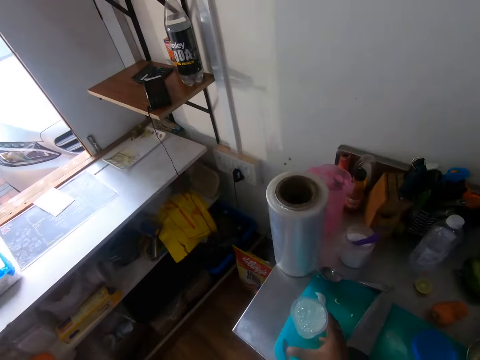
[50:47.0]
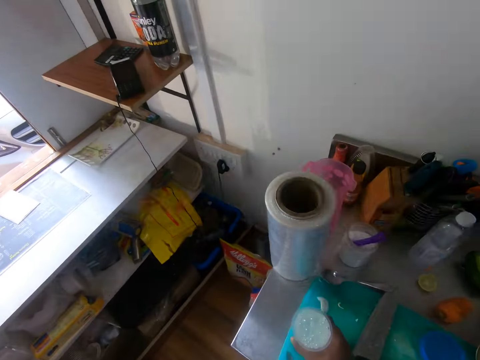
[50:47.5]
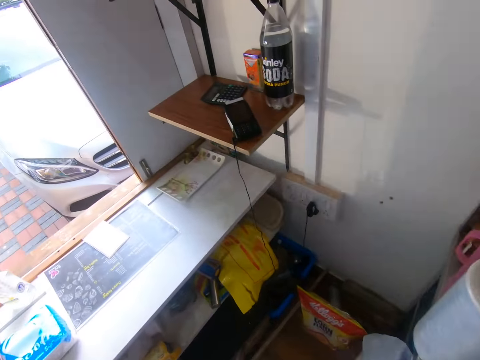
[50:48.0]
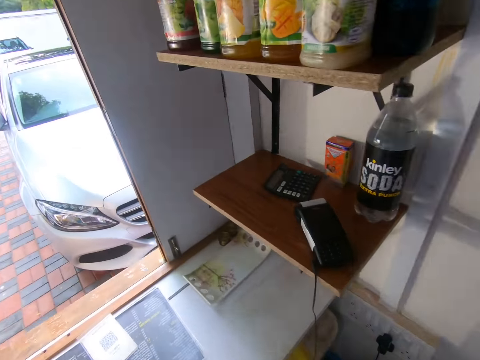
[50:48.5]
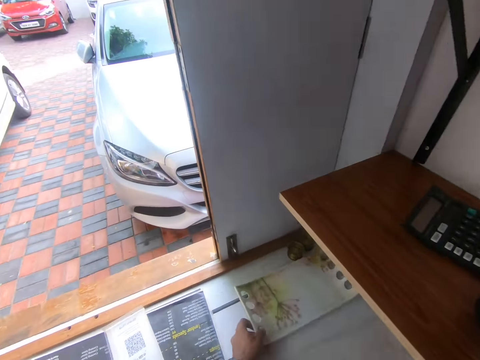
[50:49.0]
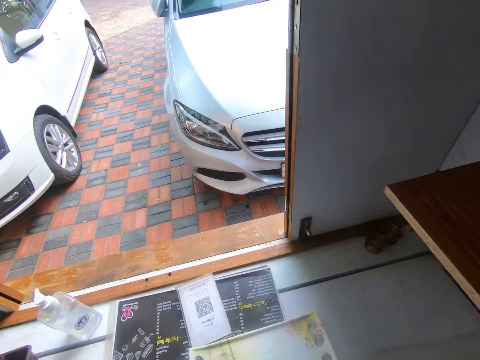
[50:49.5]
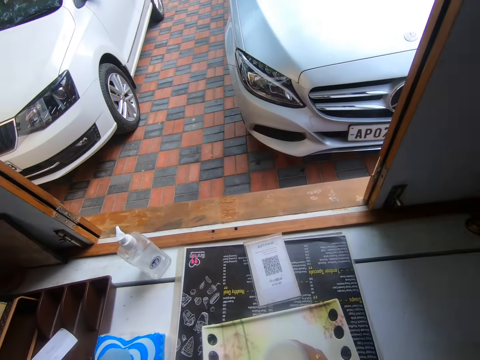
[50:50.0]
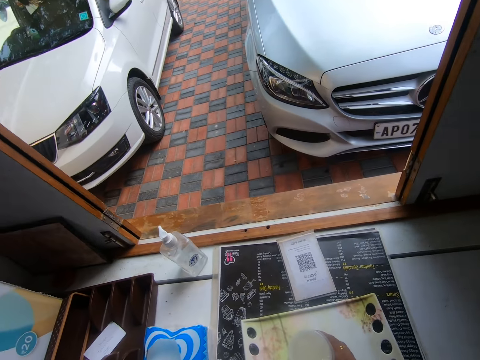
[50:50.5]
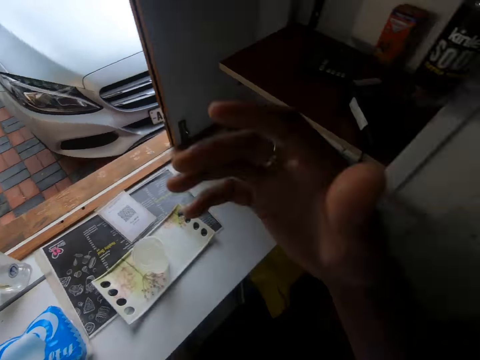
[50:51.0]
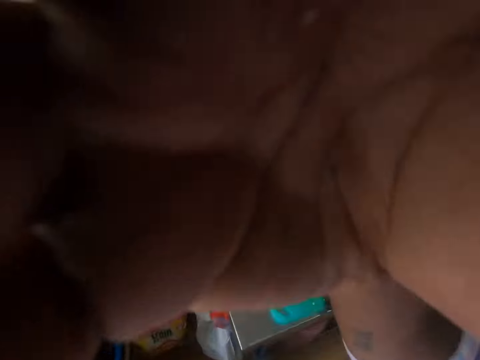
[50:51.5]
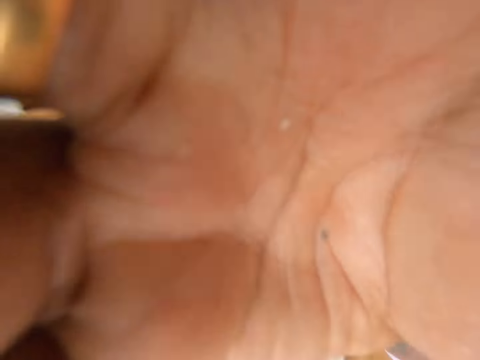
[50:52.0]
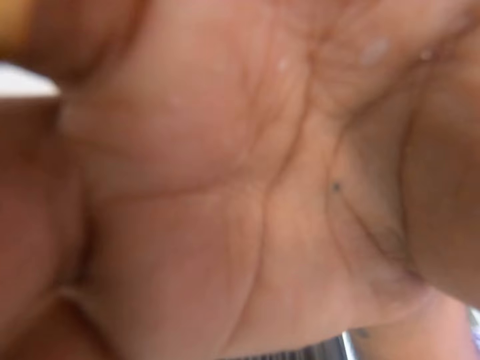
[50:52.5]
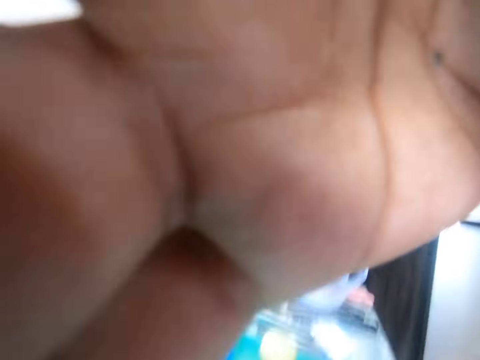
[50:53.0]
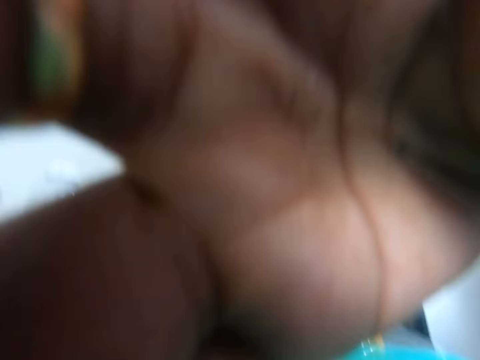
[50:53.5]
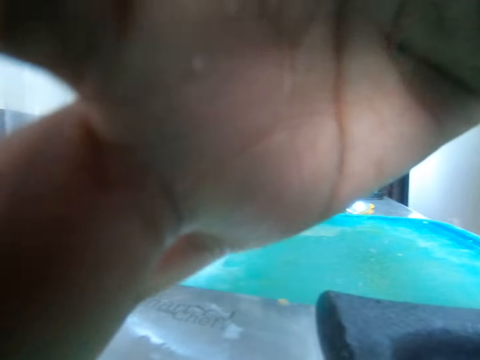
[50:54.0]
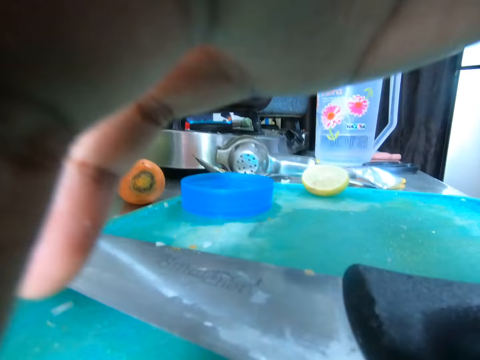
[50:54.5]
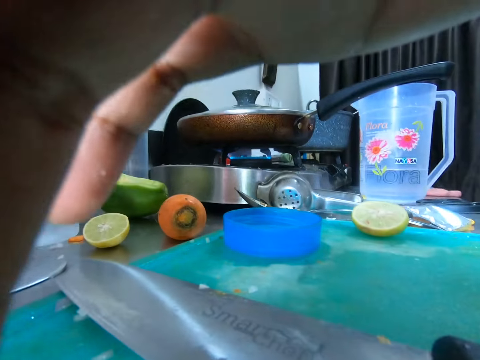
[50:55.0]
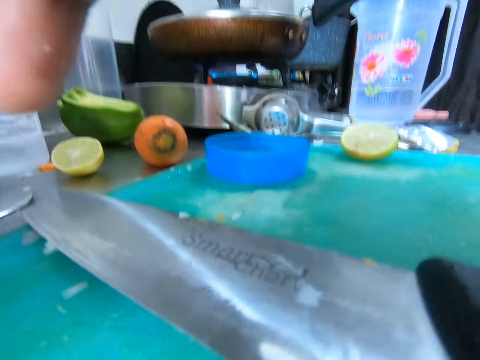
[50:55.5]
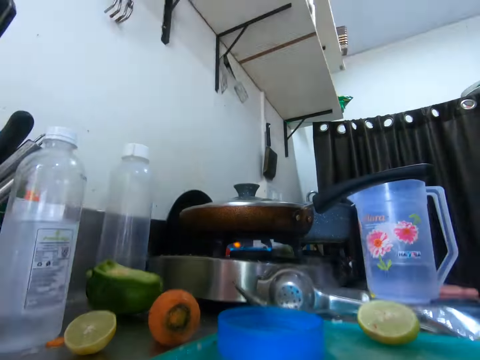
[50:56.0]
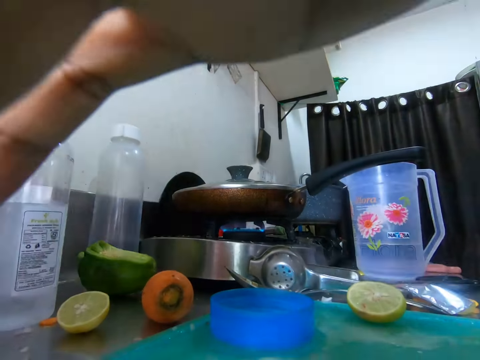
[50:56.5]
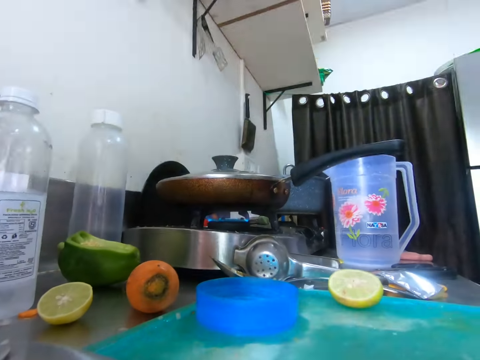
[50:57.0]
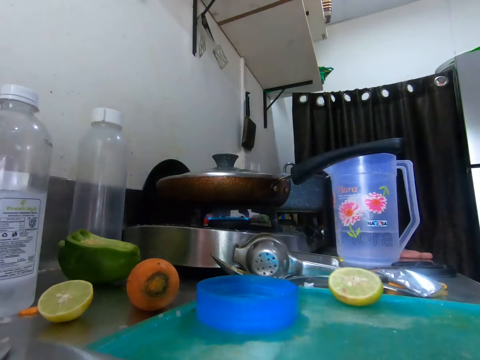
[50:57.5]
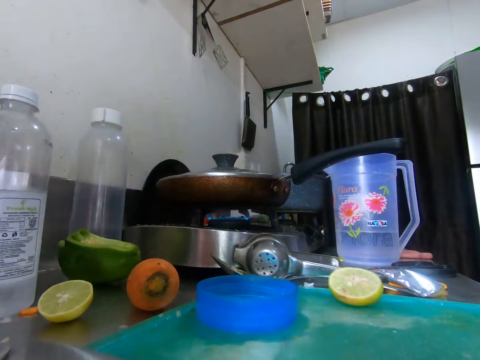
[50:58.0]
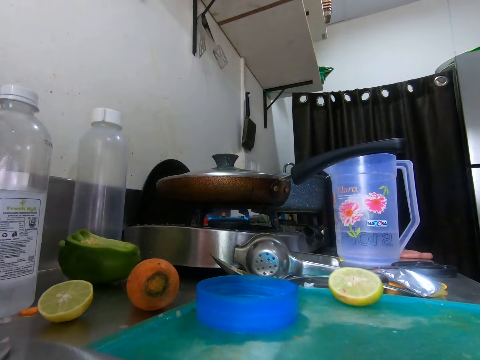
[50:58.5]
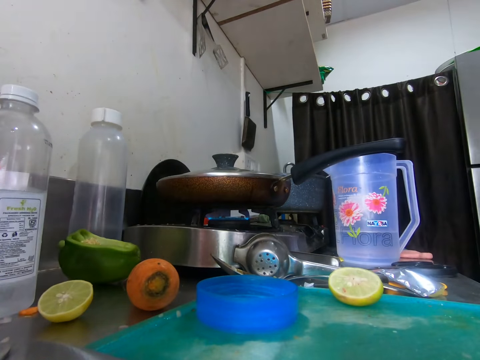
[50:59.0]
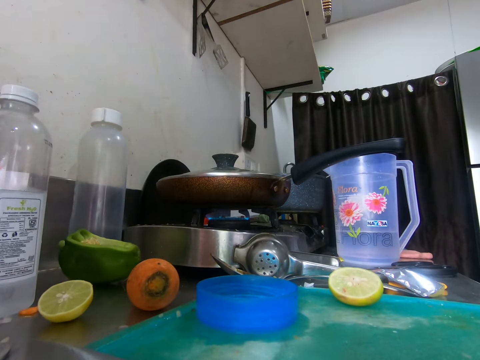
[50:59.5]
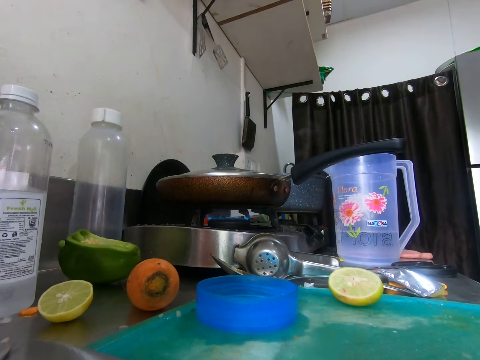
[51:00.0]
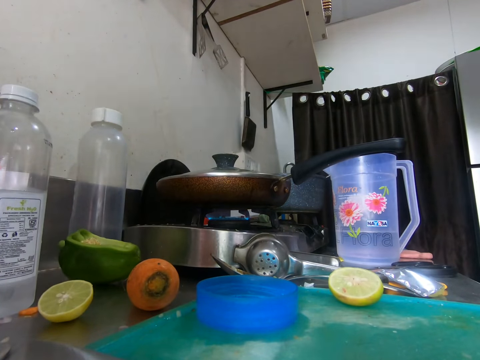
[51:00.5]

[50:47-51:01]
The camera wearer picks up the cup from the board with his right hand. He moves a tray on the table with his left hand. He places the cup on the tray with his right hand. He takes a camera off his head with his right hand. He holds the camera. He puts down the camera.

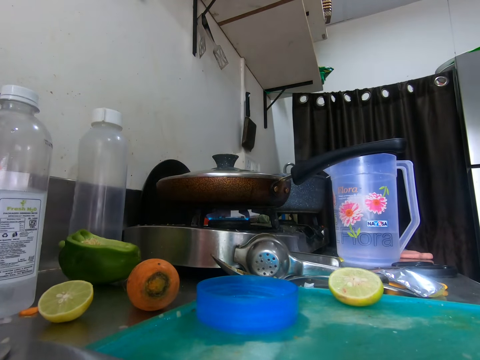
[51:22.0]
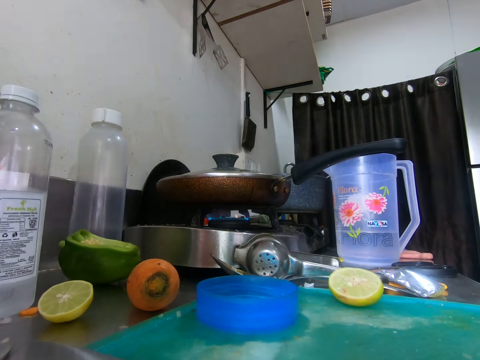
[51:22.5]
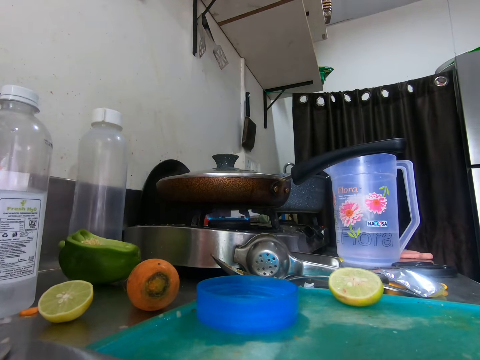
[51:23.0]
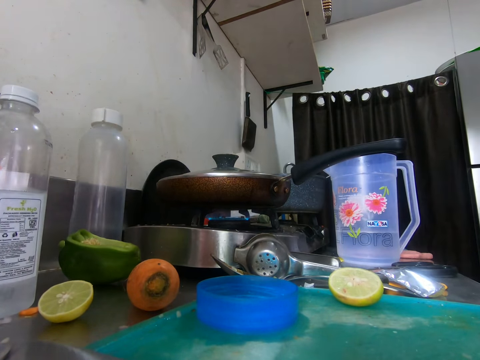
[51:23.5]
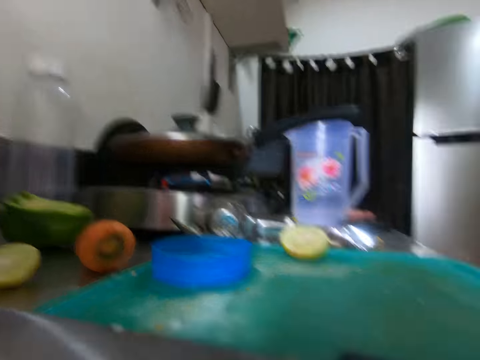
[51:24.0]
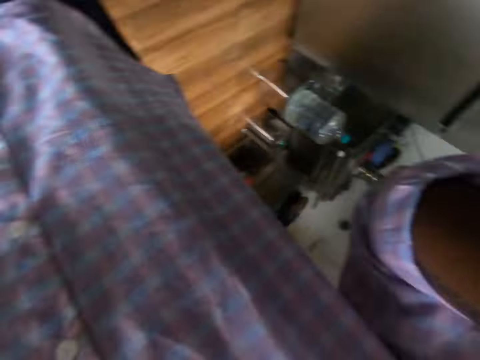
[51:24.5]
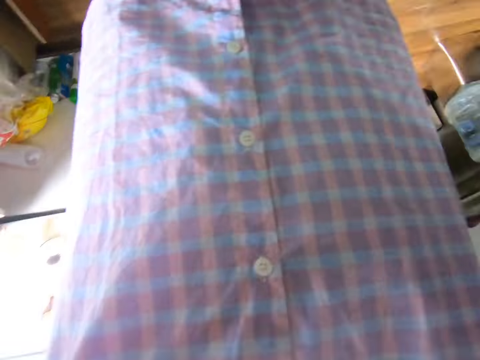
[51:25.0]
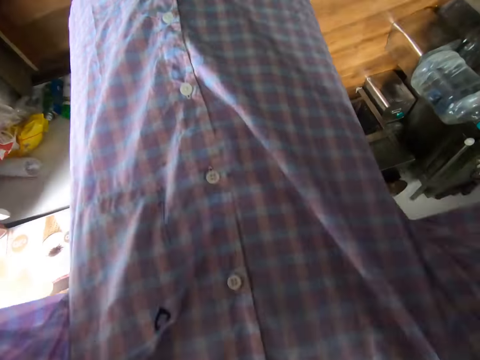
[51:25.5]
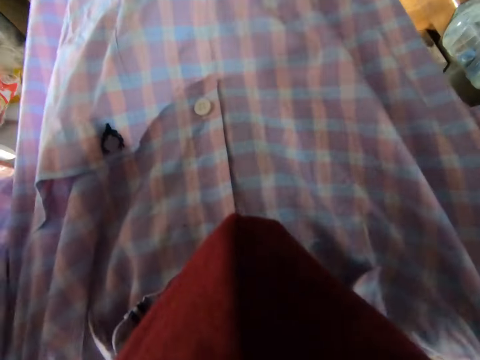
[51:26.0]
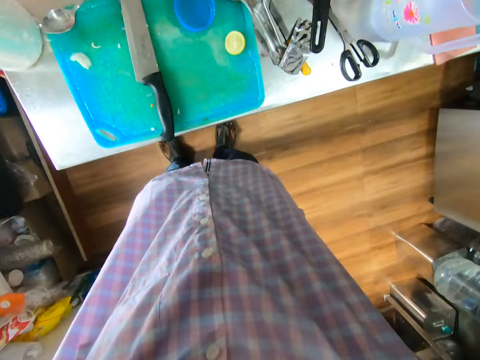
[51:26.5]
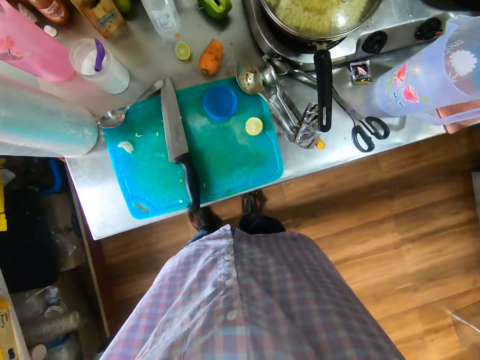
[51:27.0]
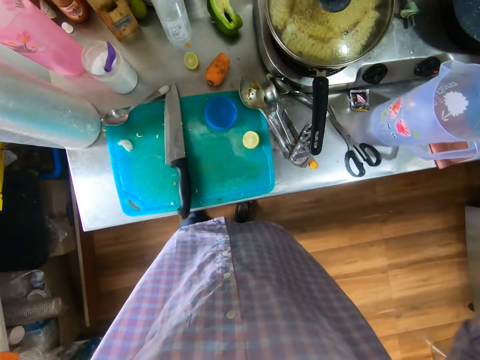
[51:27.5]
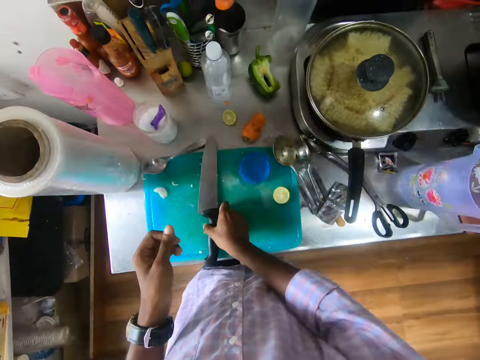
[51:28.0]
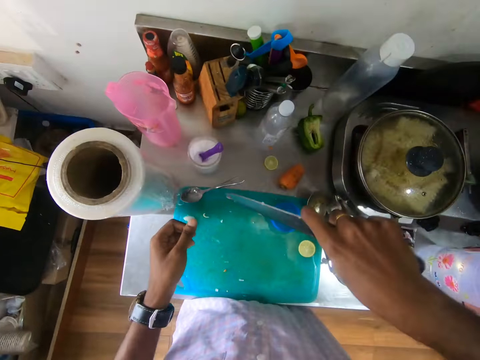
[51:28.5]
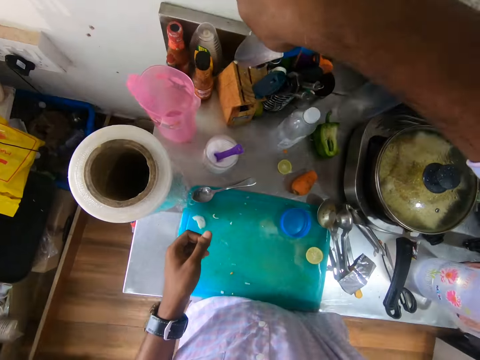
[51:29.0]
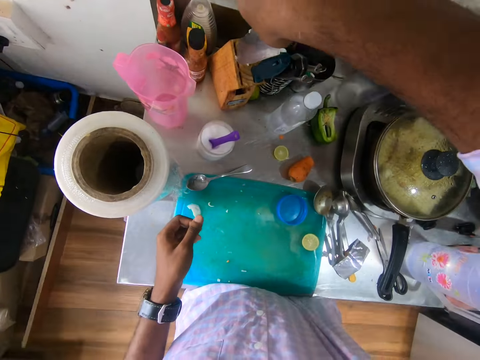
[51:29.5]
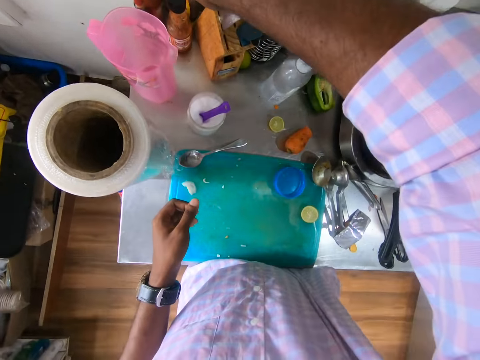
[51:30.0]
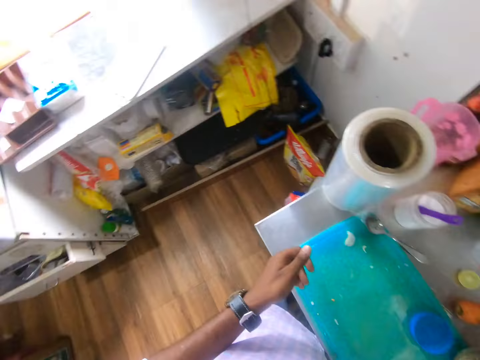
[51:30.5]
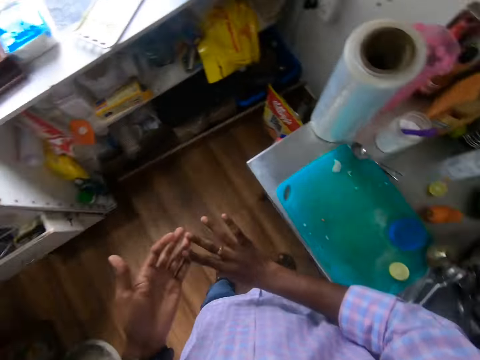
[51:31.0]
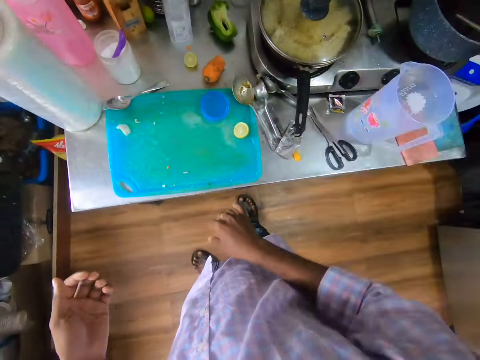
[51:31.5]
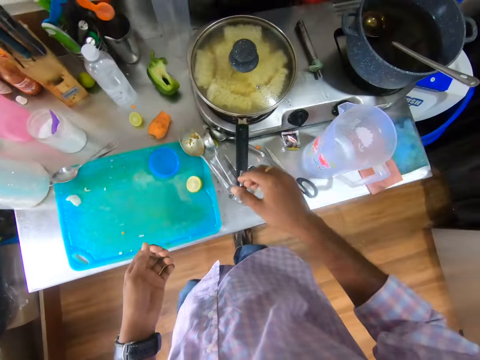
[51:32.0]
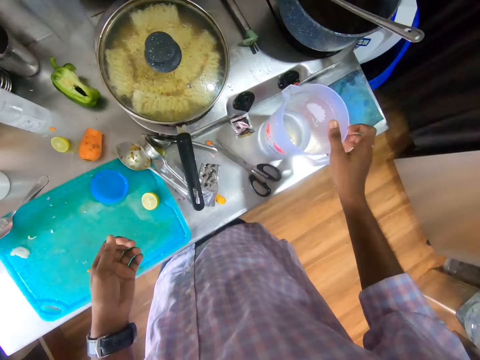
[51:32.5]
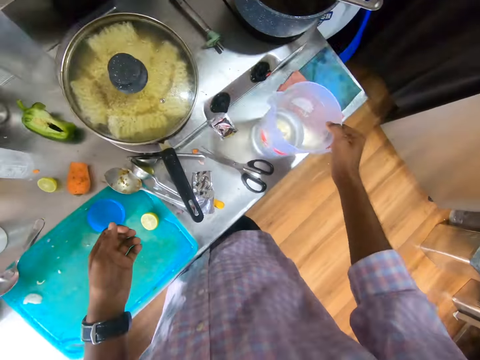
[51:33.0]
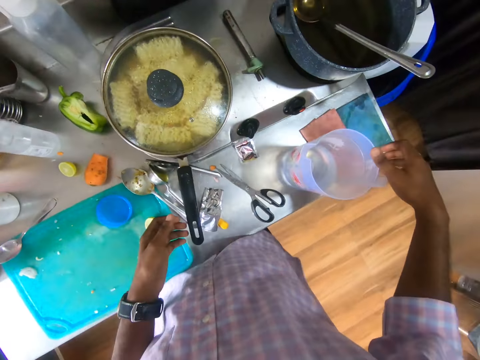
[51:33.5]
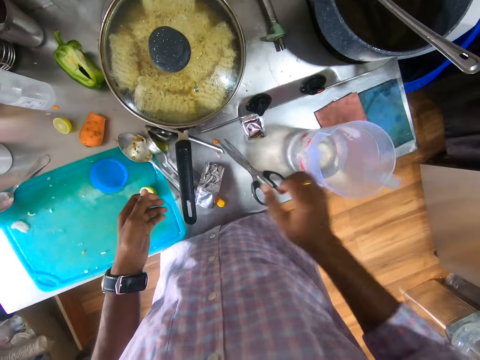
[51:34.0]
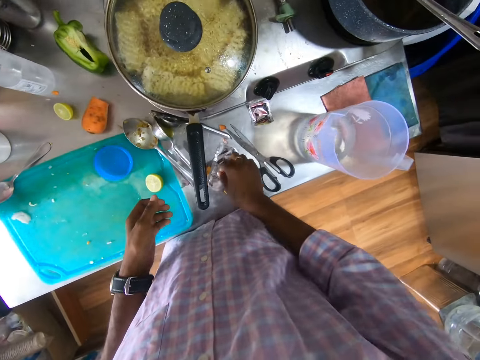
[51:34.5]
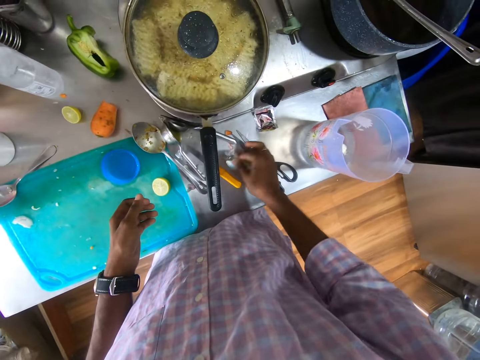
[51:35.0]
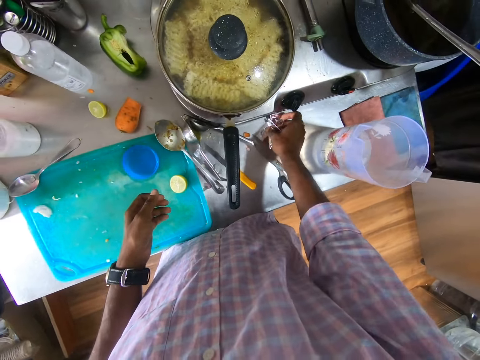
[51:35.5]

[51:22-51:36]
The camera wearer wears the camera on his head with both hands. He picks up a knife from the board with his right hand. He puts the knife in the knife holder on the countertop with his right hand. He claps both hands. He moves the jug of water on the countertop with his right hand. He picks up seasoning nylons from the countertop with his right hand. He cleans the kitchen table.
